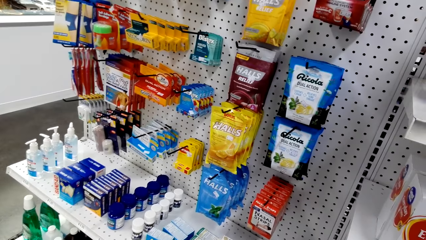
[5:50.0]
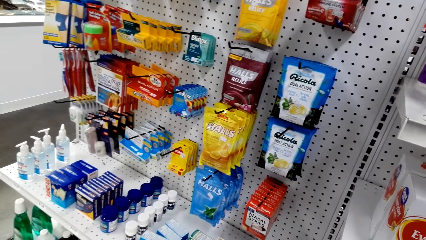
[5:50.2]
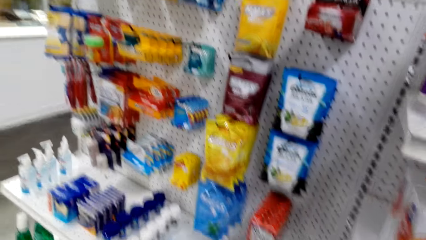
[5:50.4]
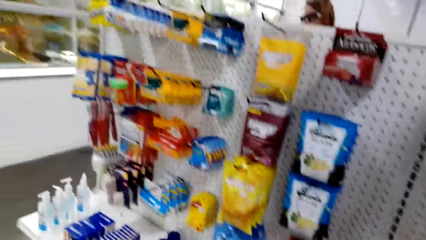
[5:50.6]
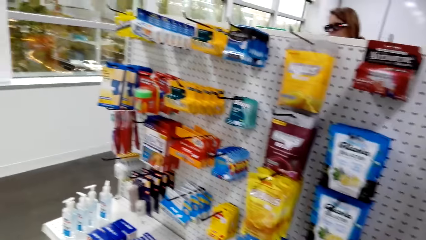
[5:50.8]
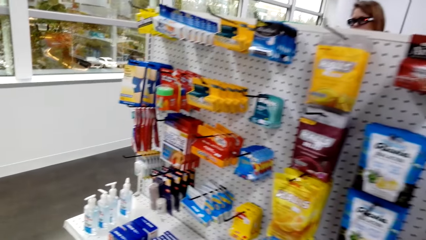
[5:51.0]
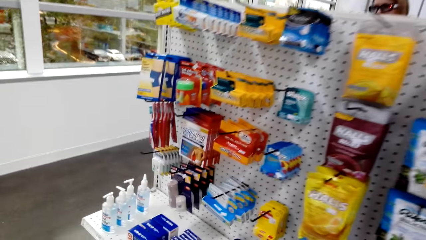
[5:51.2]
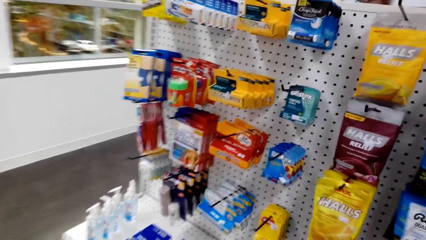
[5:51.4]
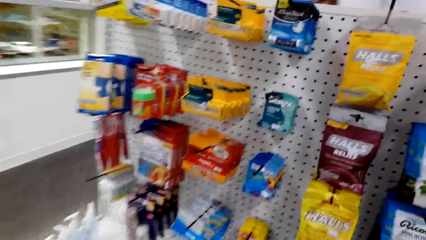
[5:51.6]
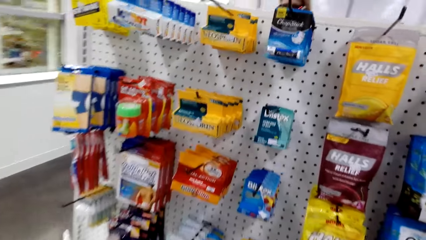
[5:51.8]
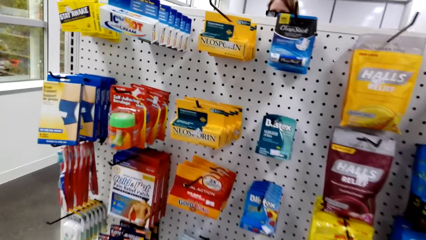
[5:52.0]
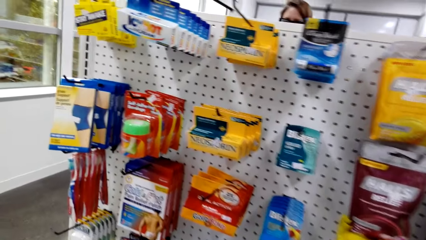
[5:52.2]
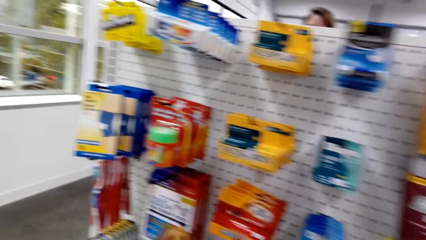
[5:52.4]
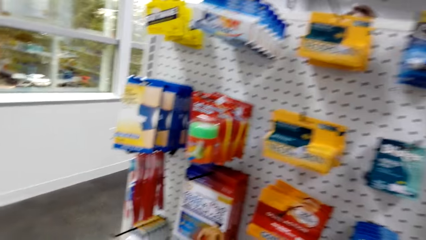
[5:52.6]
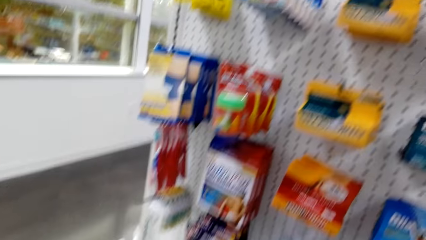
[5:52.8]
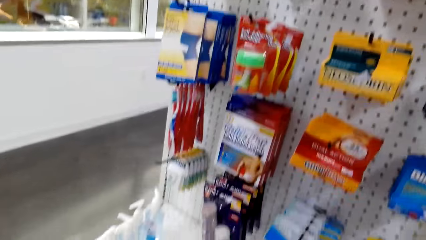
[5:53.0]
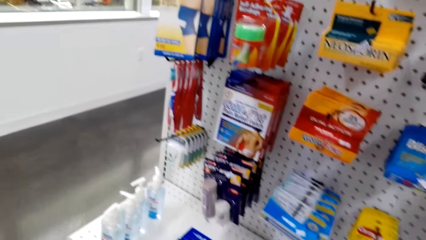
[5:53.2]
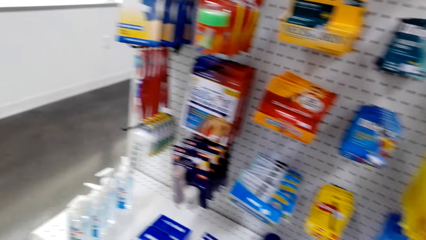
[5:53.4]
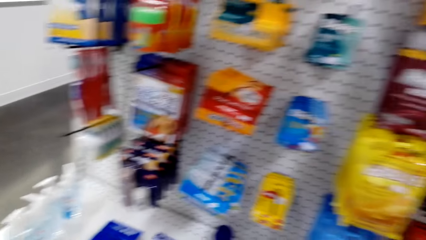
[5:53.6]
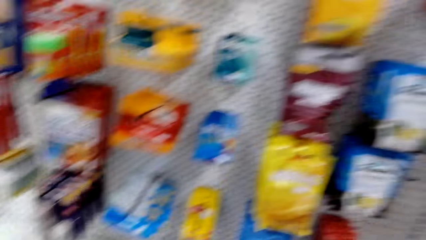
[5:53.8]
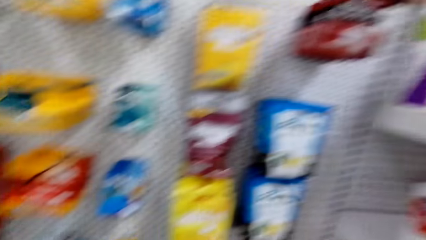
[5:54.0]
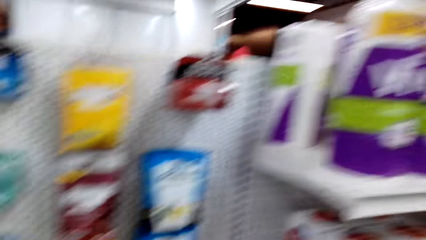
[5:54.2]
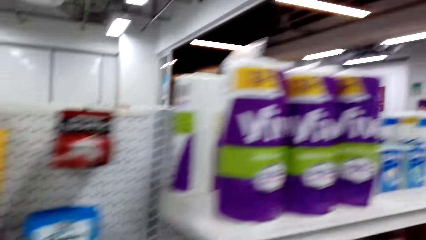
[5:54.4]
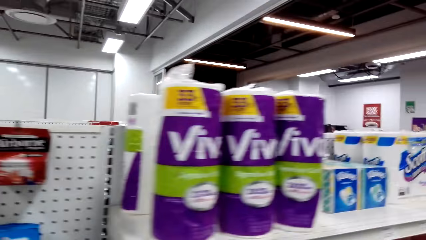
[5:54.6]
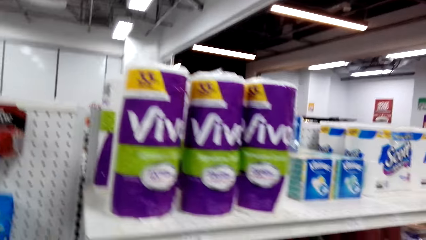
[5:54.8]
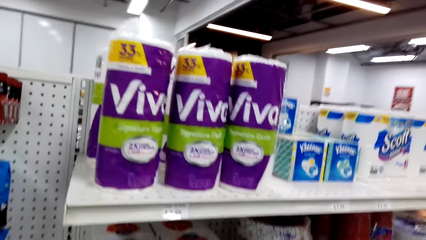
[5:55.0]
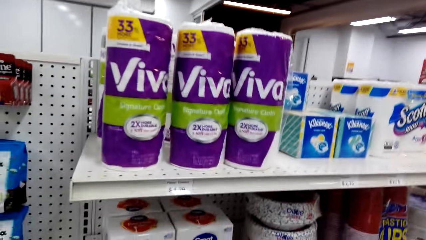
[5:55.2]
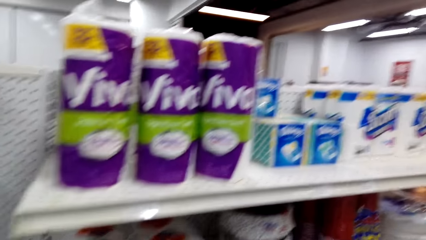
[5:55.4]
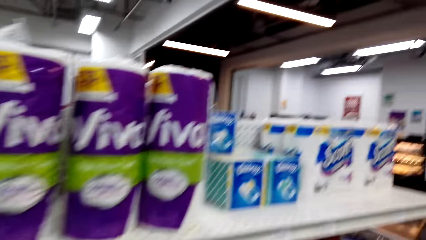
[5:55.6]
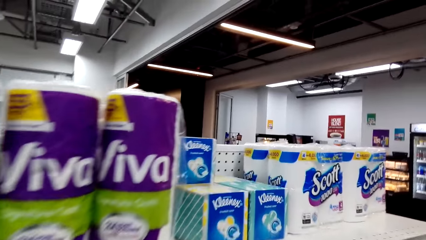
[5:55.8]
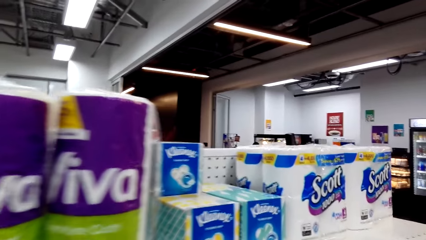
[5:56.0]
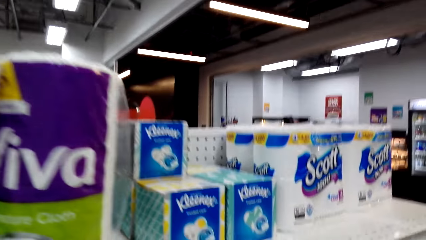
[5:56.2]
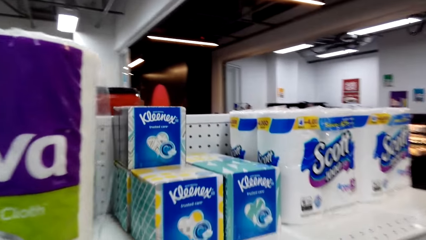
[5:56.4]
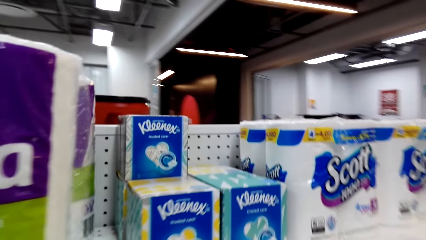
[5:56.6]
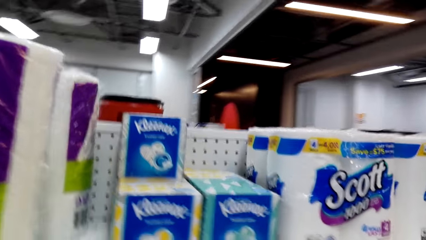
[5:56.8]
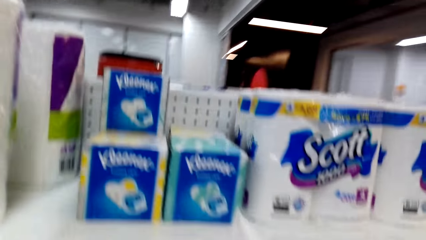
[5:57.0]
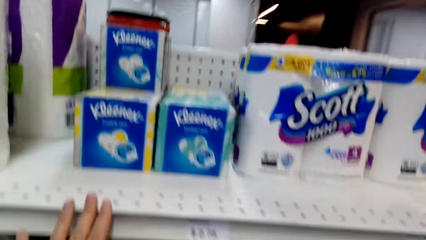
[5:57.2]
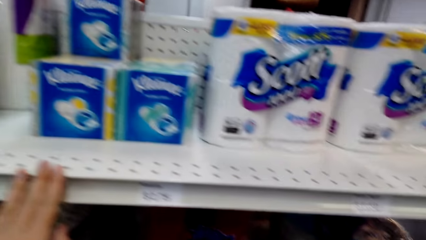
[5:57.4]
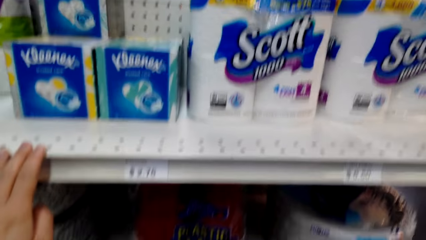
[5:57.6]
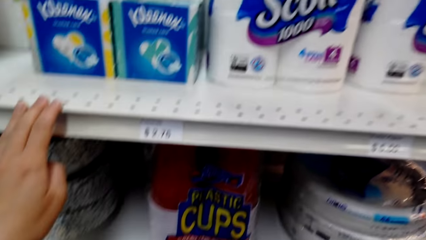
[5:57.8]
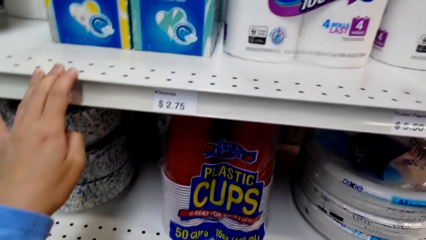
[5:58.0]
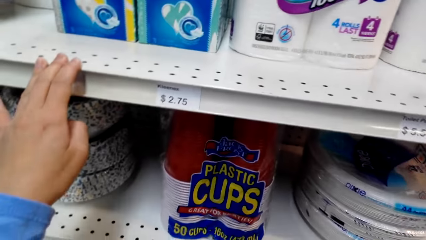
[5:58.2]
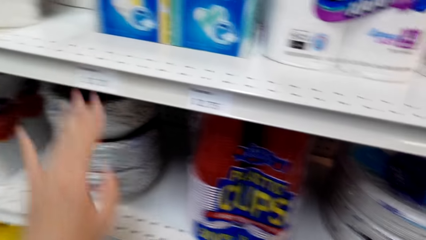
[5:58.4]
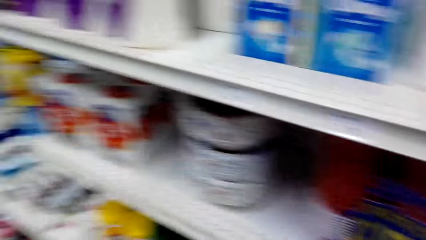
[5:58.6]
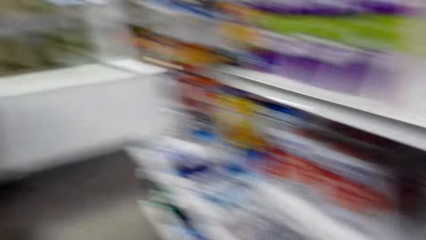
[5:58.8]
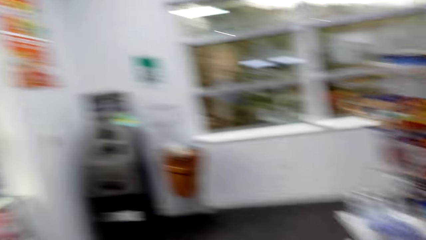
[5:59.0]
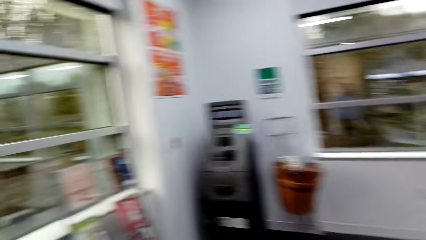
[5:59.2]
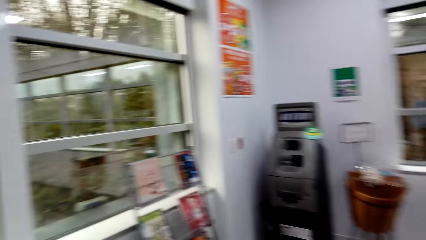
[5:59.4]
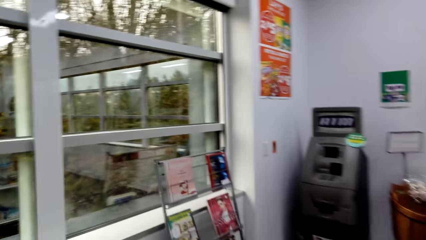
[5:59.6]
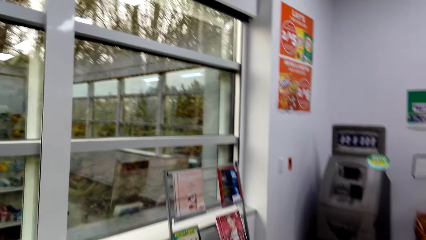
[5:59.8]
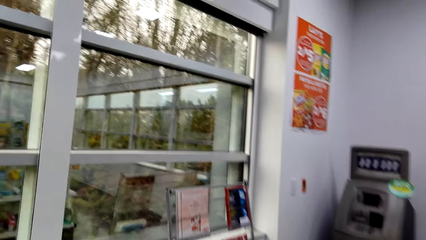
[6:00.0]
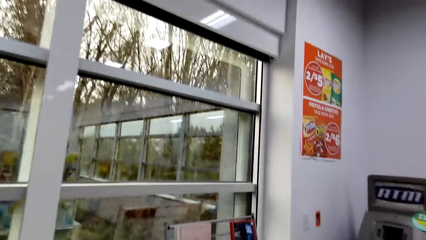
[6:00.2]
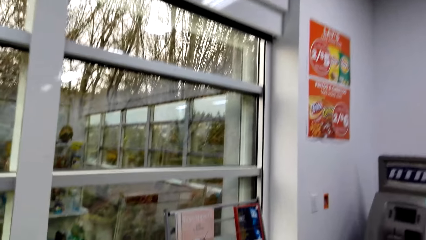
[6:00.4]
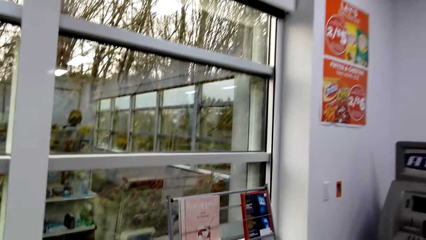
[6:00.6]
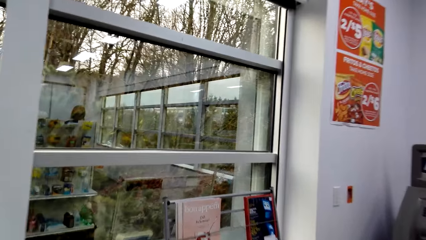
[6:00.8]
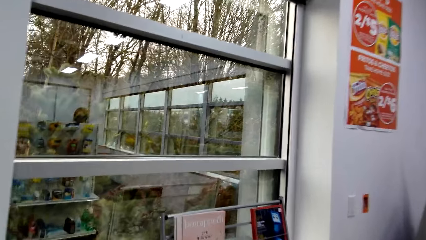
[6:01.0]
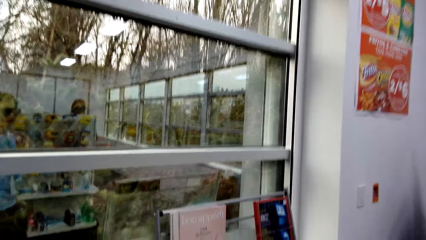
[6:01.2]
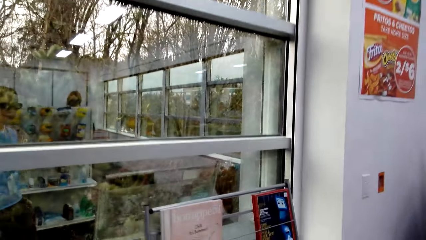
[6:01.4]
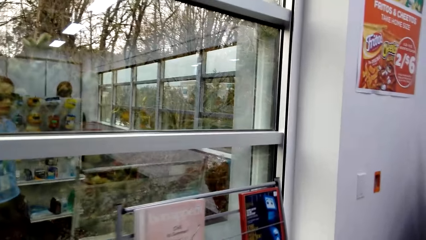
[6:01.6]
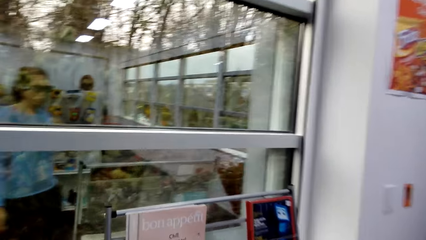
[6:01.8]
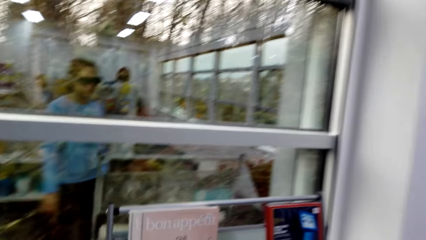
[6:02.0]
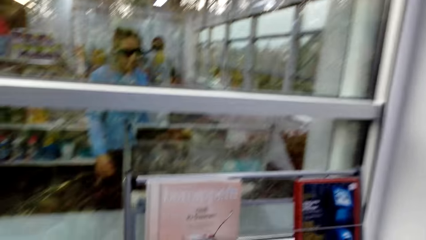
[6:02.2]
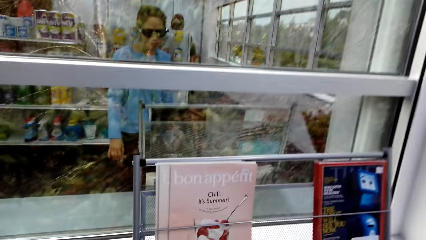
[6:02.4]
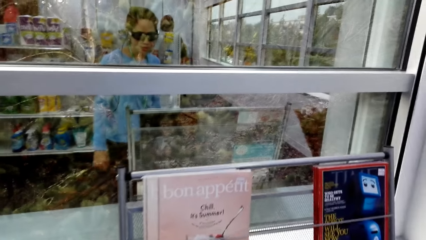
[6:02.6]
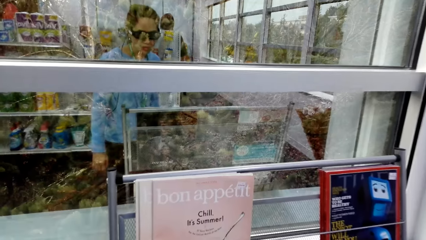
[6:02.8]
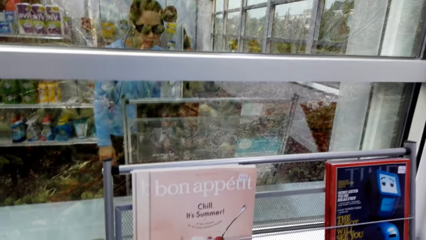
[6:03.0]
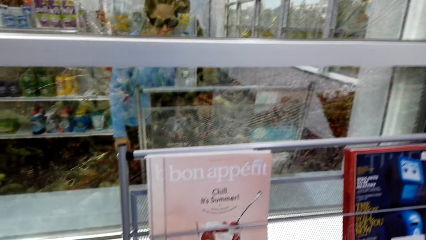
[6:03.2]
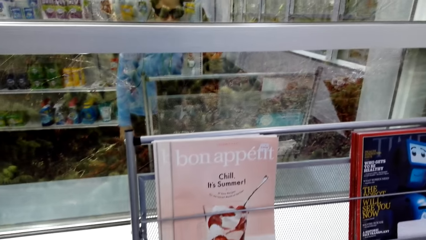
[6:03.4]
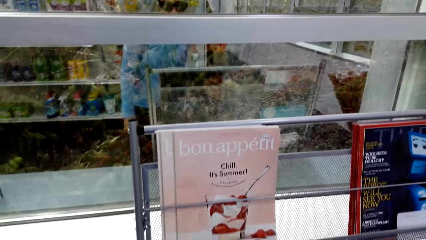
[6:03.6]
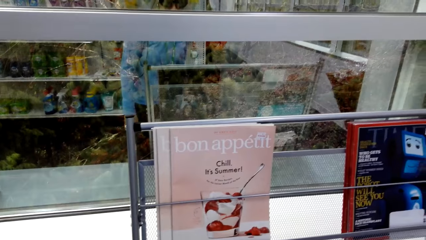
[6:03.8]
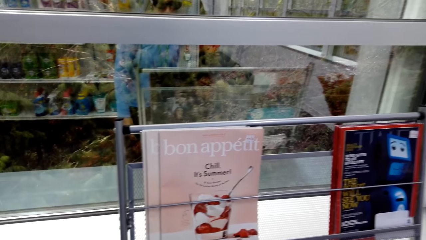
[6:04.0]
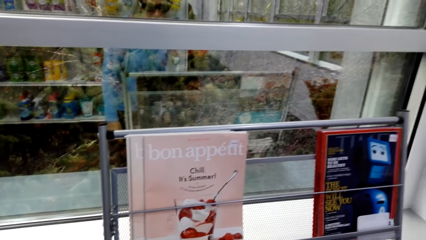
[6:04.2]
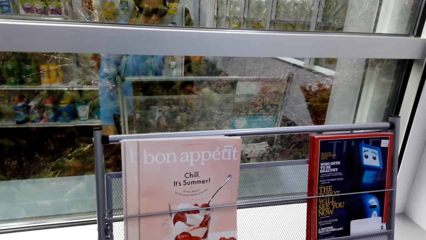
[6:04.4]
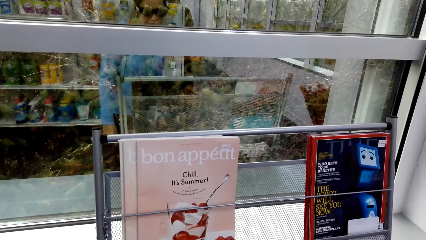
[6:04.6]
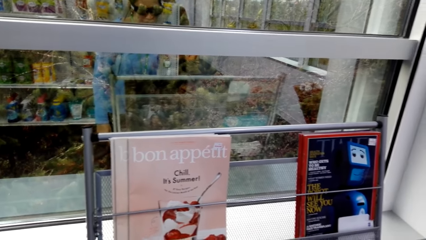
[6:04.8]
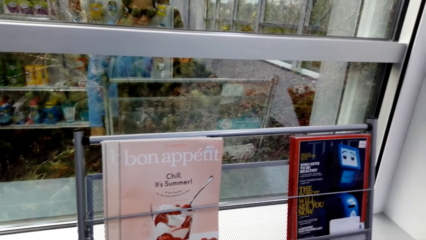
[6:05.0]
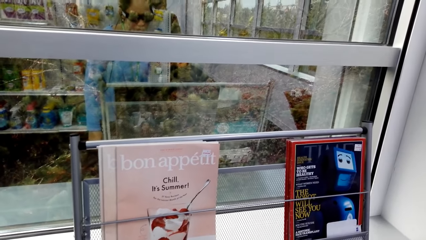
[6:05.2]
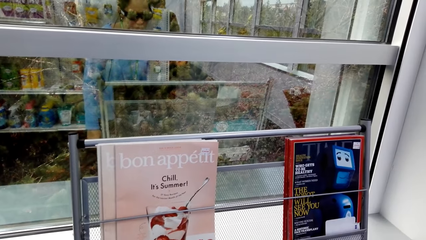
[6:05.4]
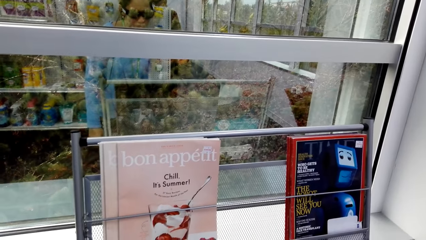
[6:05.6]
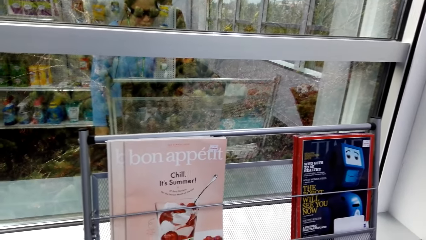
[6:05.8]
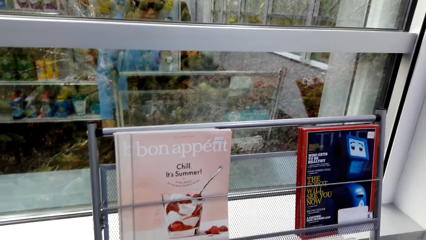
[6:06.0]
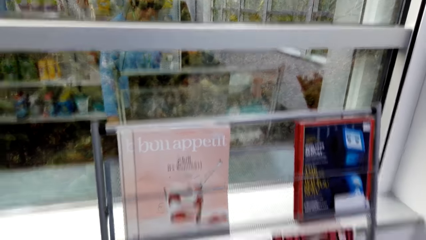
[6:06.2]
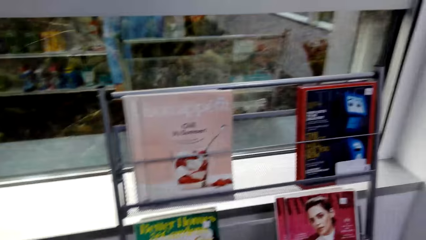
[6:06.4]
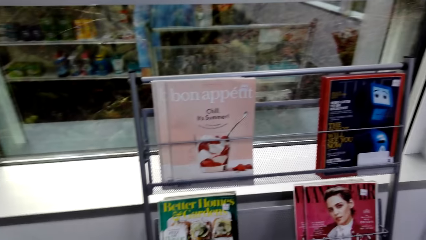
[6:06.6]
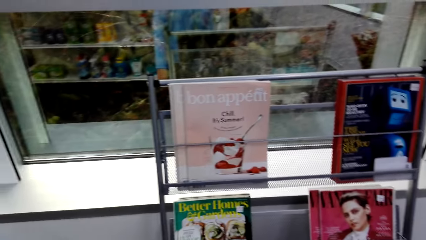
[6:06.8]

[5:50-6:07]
The camera wearer walks around a supermarket. They look around the supermarket. They hold a shelf. They walk around the supermarket. They look around the supermarket.
